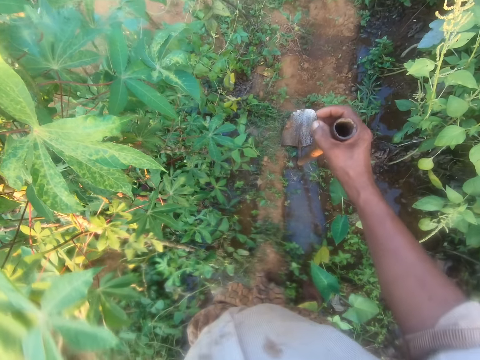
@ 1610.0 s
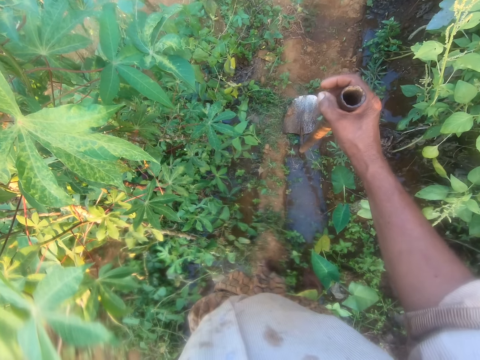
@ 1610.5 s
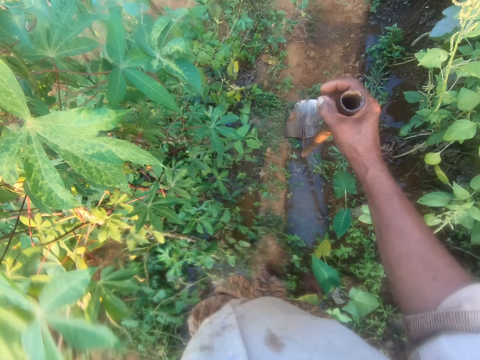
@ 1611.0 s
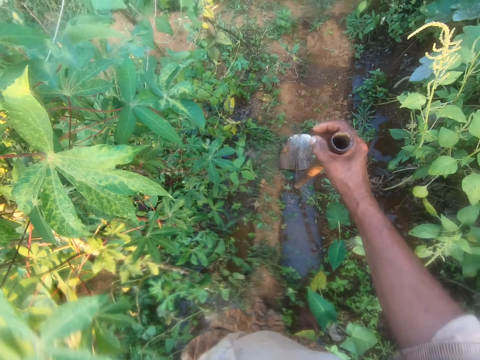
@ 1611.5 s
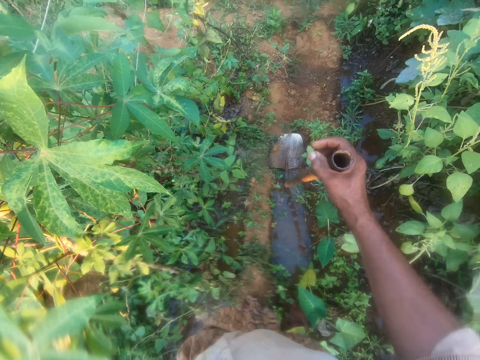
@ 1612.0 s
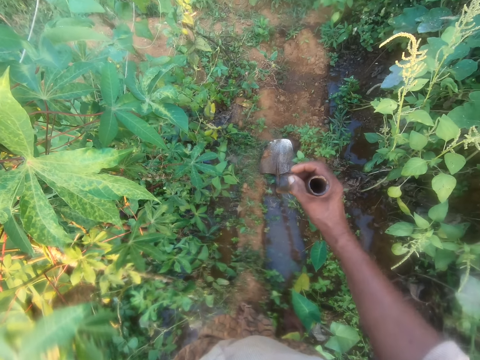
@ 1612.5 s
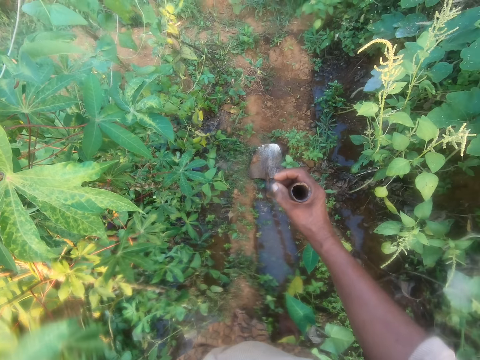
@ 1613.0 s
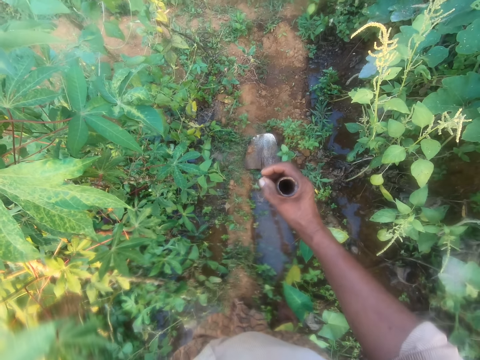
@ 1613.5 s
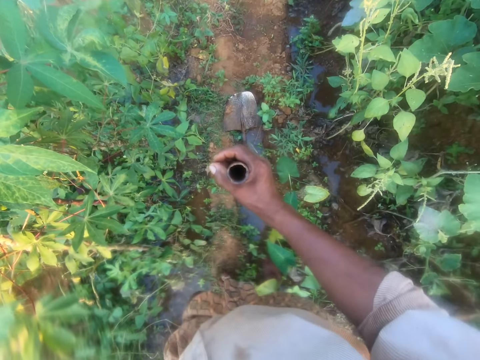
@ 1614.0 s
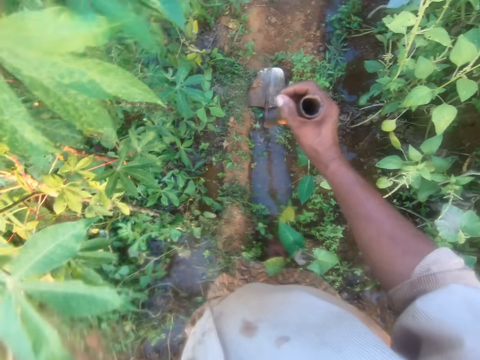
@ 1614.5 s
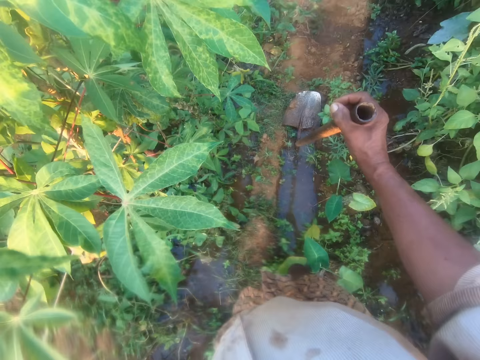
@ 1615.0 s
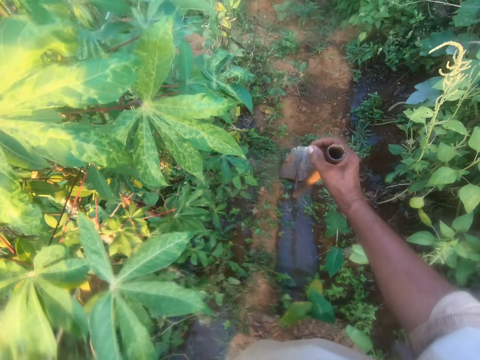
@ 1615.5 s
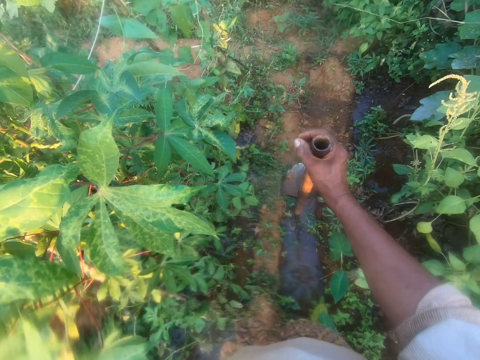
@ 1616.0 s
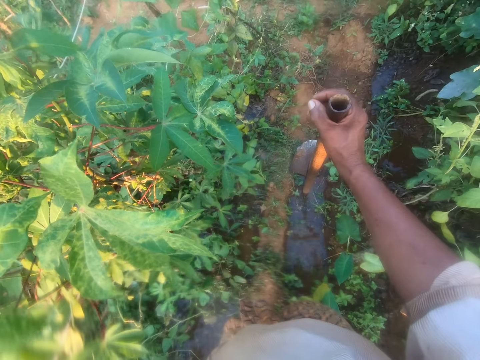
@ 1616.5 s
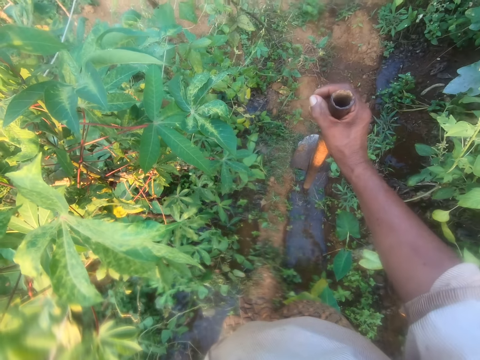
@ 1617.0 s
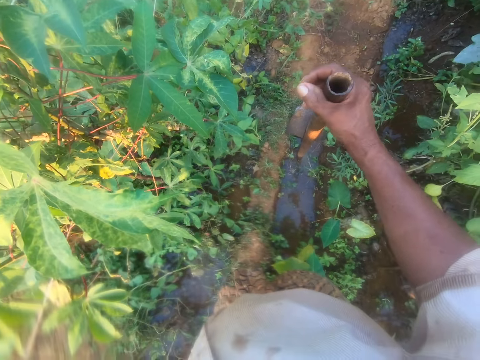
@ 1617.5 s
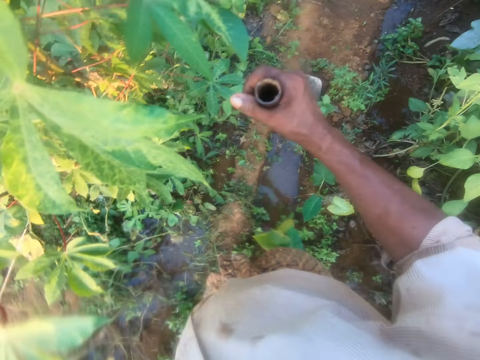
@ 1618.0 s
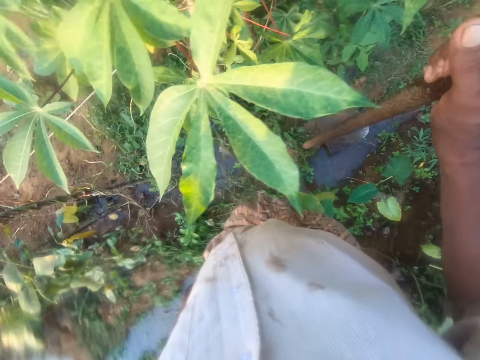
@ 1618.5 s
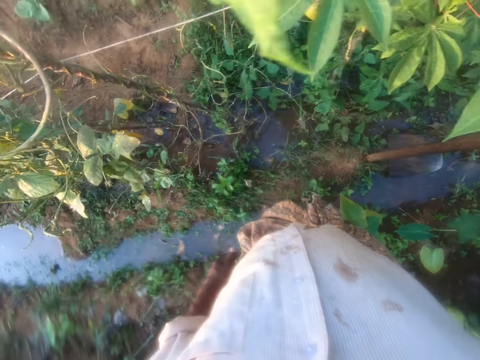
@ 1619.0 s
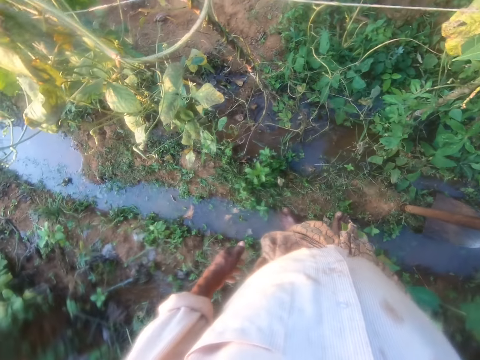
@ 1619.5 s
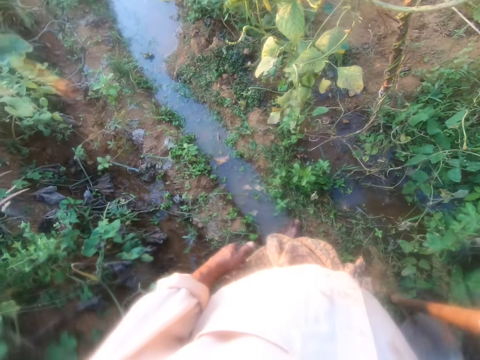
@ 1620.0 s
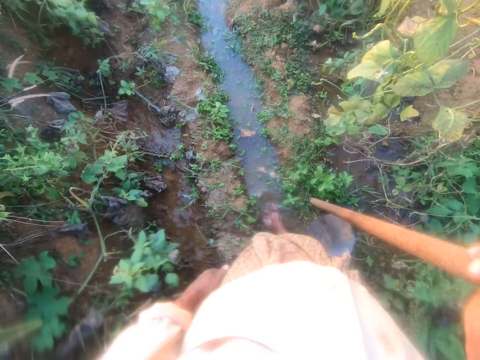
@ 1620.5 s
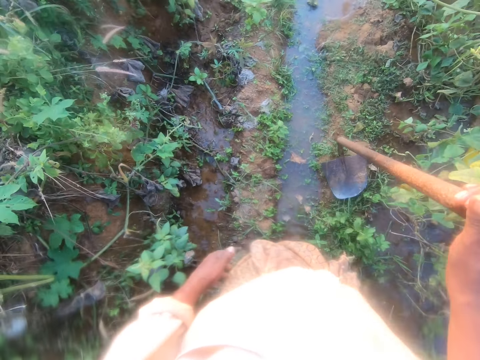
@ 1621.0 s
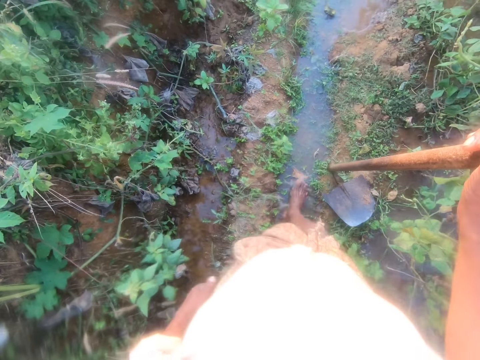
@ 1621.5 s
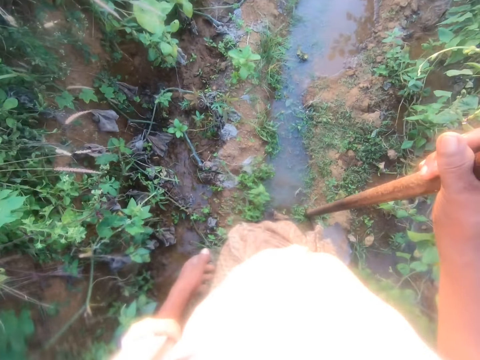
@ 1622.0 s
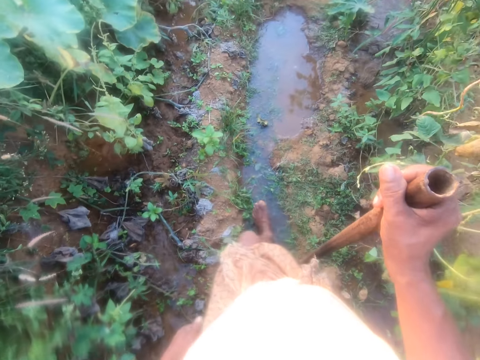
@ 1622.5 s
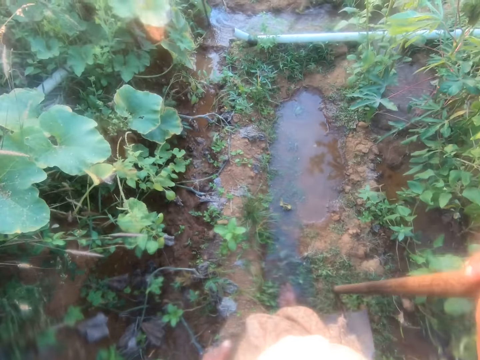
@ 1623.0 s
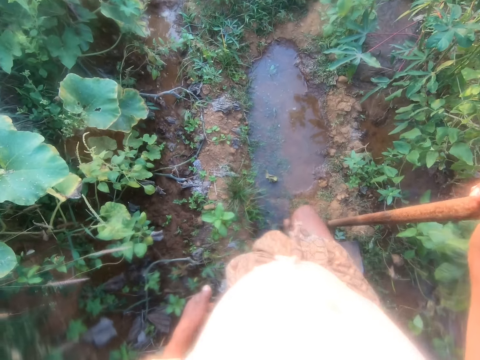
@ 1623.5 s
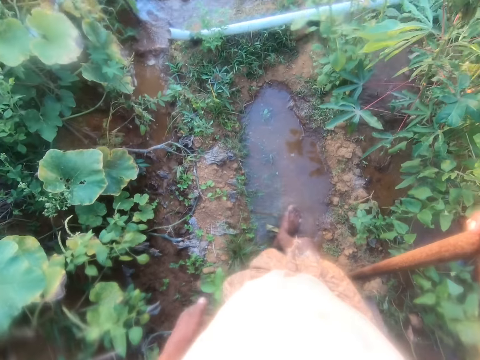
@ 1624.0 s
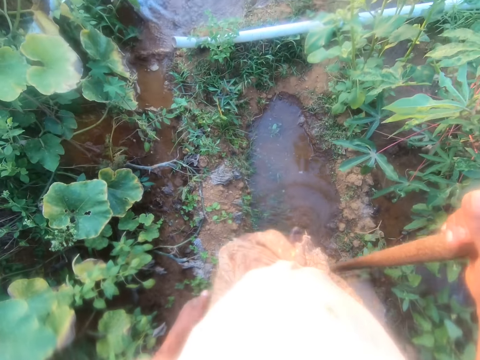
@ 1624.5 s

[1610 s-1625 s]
The camera wearer lifts the hoe or spade. They drop the hoe on the ground. They look around. They lift the spade. They walk in the garden.

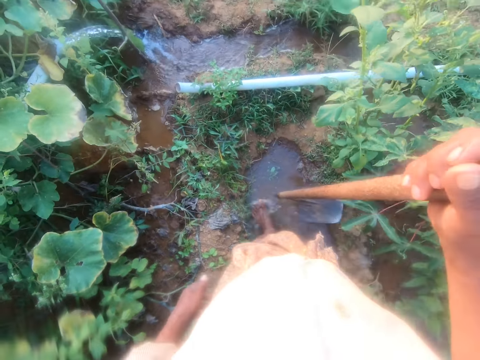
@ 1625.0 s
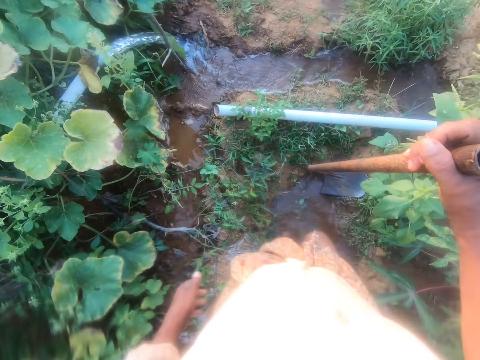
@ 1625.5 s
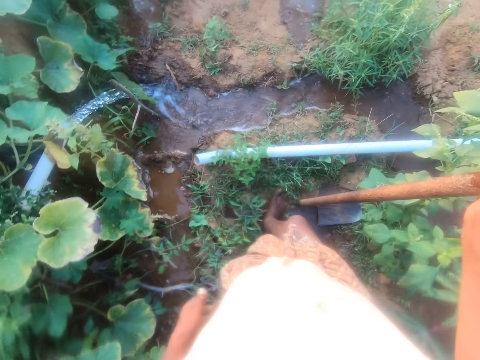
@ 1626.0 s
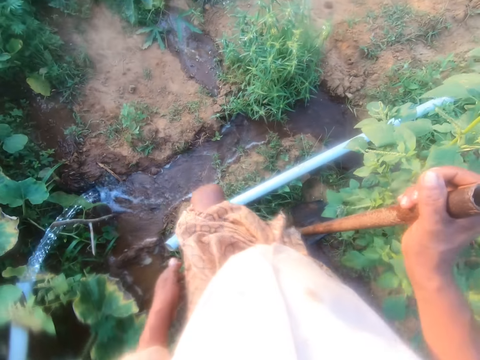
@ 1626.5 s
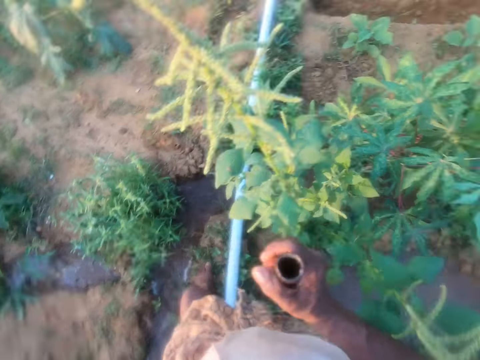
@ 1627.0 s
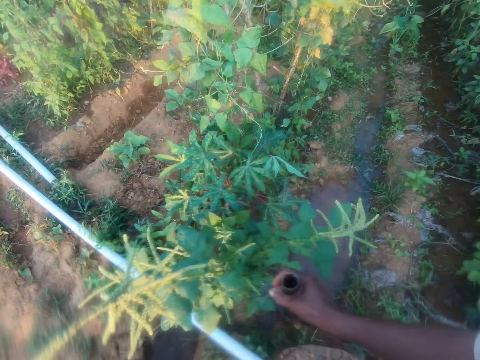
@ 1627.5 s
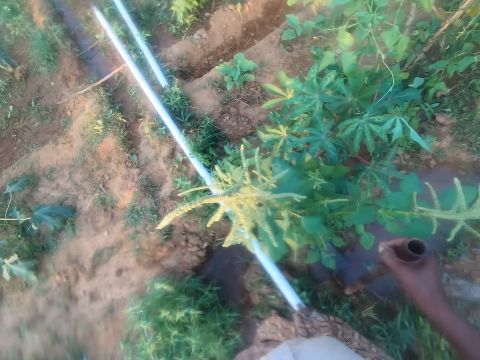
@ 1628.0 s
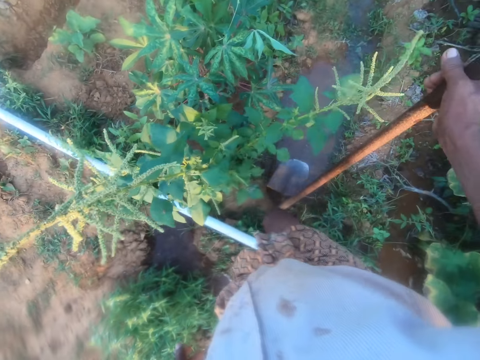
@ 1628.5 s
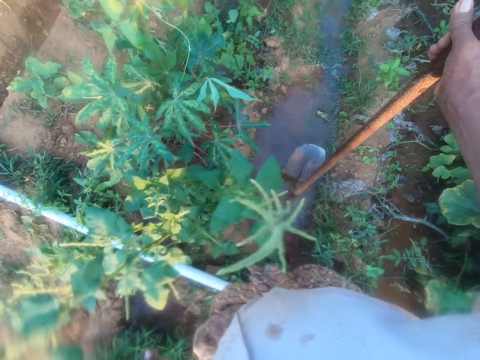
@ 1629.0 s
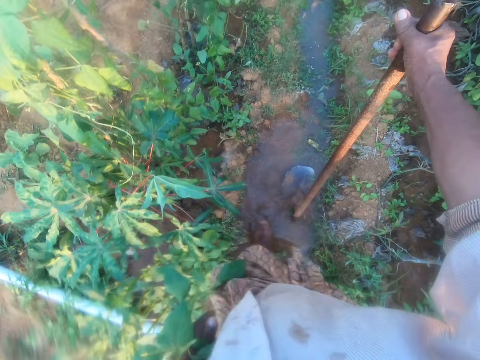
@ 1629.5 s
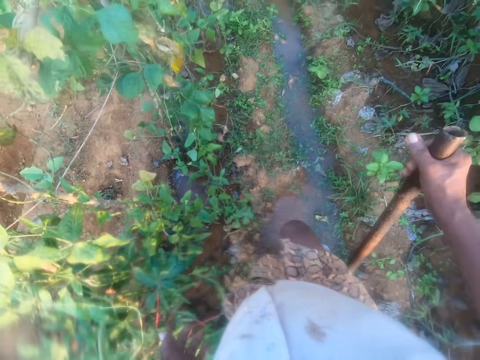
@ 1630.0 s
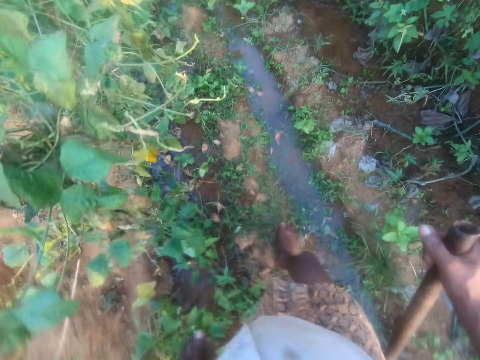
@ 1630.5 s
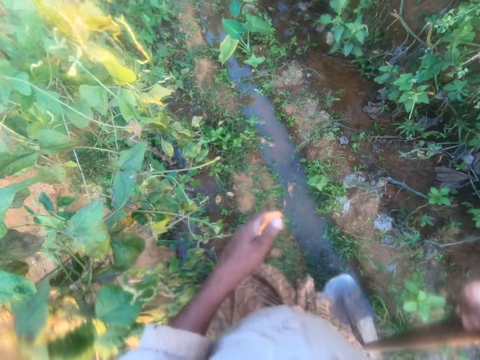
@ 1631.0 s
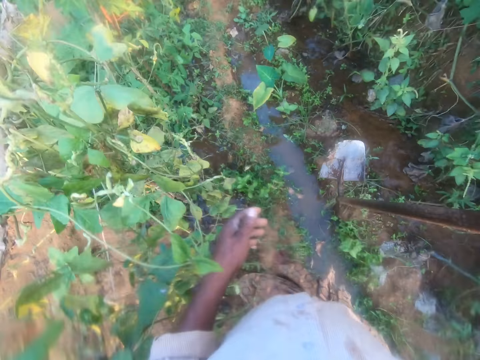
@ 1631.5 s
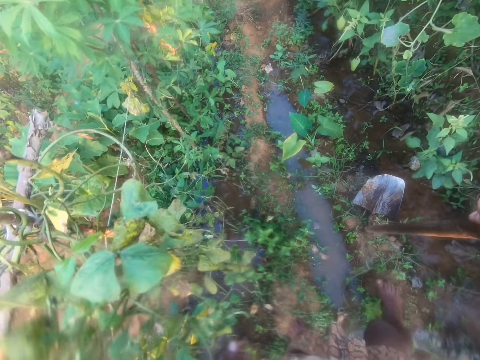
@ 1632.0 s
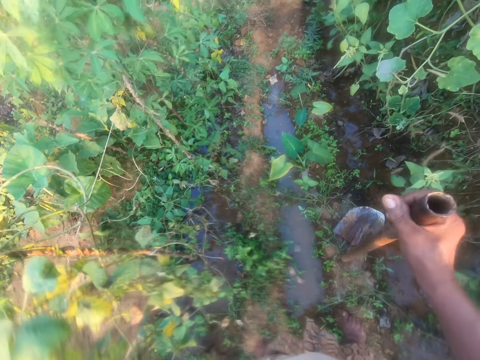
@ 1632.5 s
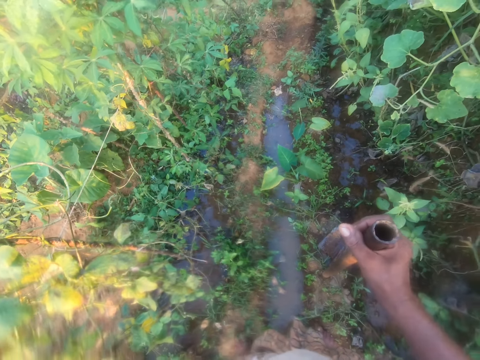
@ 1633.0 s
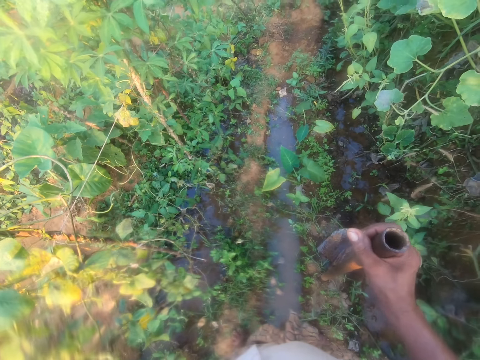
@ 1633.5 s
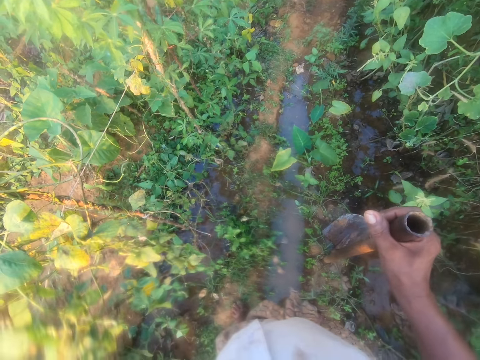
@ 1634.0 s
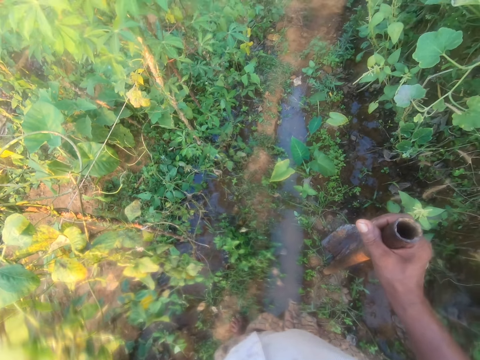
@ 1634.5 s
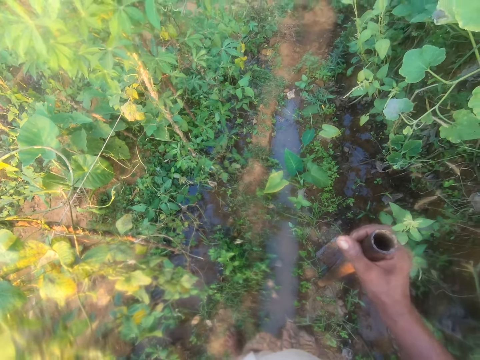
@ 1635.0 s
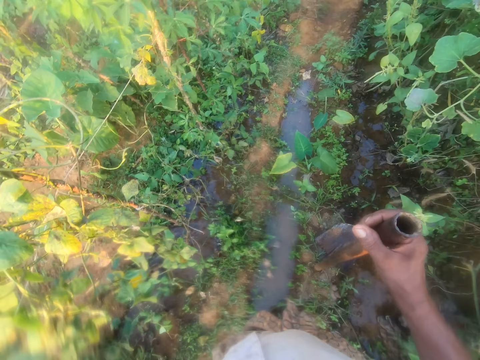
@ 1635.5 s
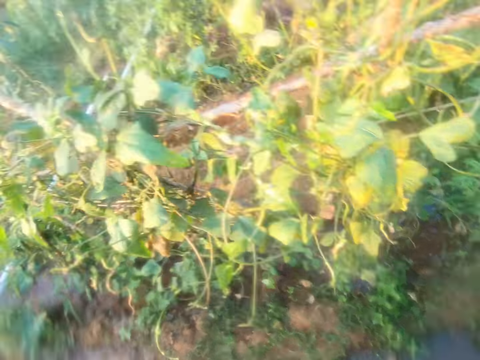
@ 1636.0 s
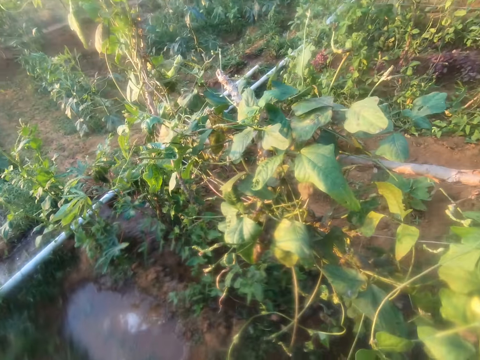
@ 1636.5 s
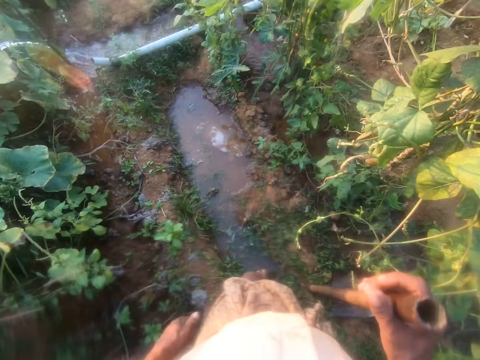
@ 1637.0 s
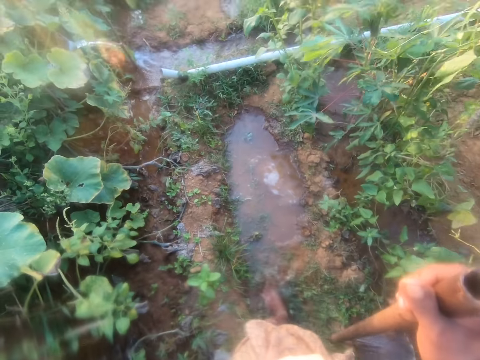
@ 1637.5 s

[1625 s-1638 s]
The camera wearer crosses over the pipe. They look around the garden. They lift the hoe. They drop the hoe on the ground and walk in the garden. They look around. They lift the hoe. They drop the hoe on the ground. They look at the garden. They look at the plants.
